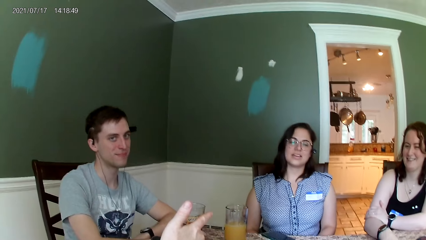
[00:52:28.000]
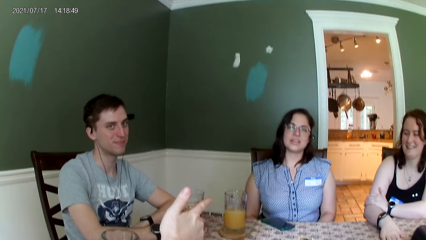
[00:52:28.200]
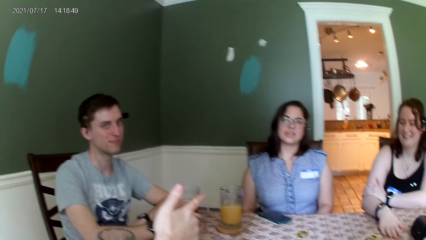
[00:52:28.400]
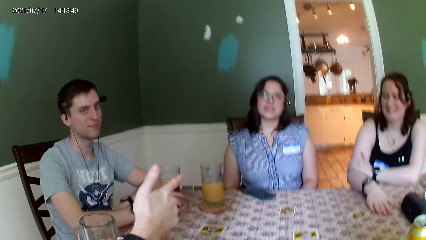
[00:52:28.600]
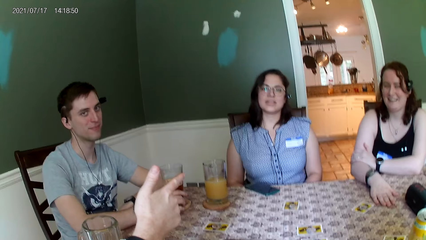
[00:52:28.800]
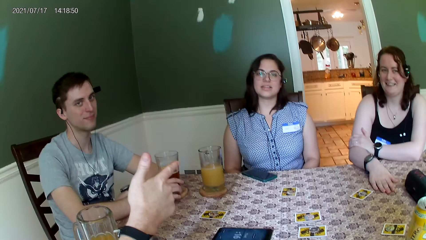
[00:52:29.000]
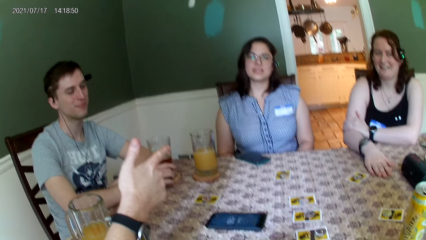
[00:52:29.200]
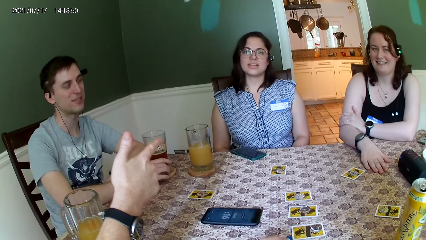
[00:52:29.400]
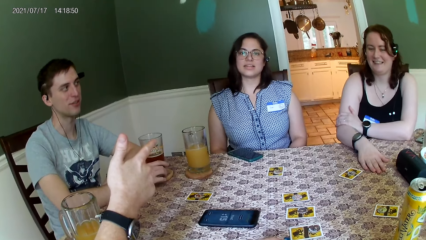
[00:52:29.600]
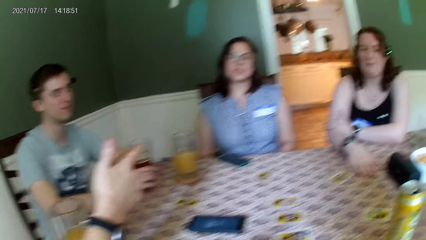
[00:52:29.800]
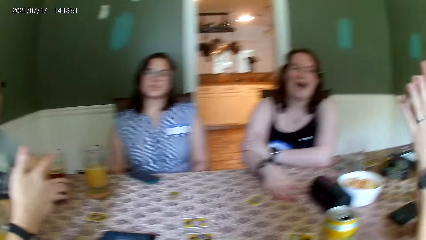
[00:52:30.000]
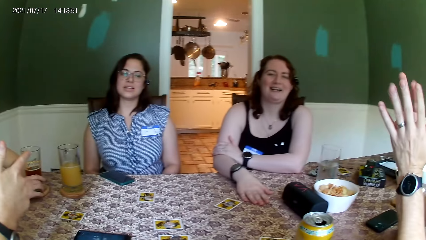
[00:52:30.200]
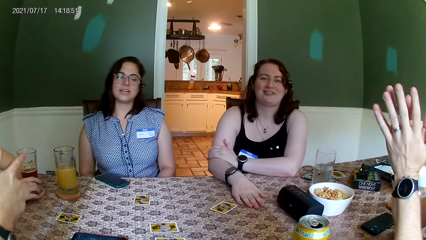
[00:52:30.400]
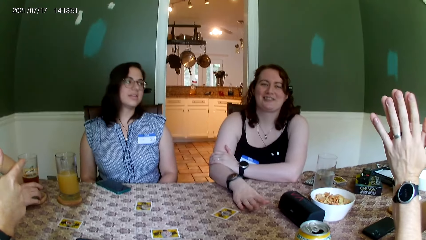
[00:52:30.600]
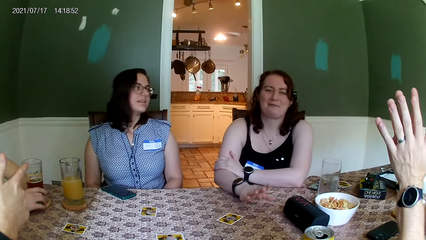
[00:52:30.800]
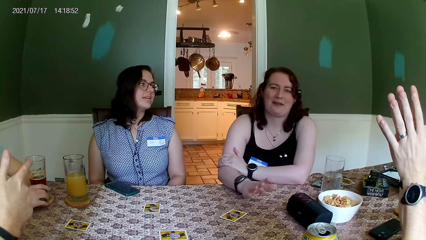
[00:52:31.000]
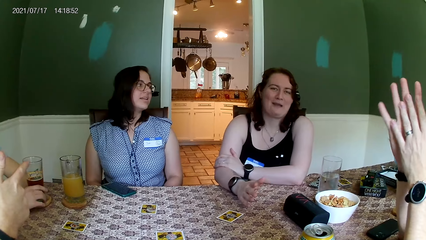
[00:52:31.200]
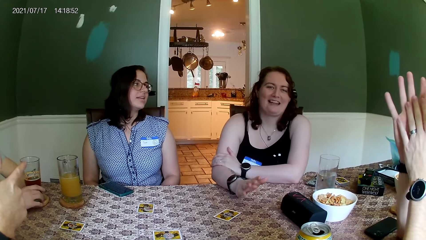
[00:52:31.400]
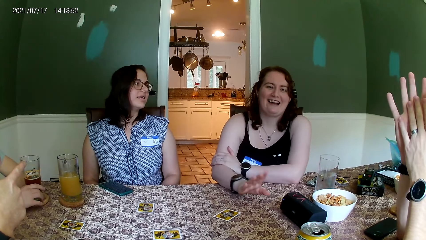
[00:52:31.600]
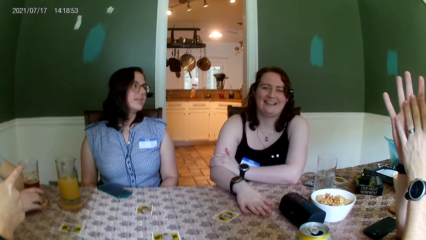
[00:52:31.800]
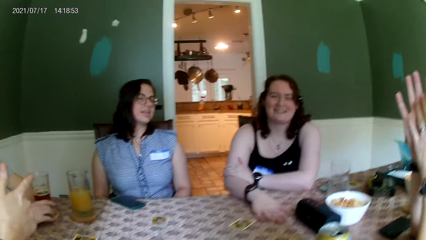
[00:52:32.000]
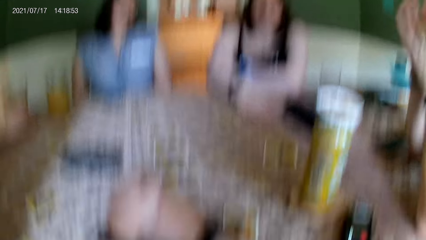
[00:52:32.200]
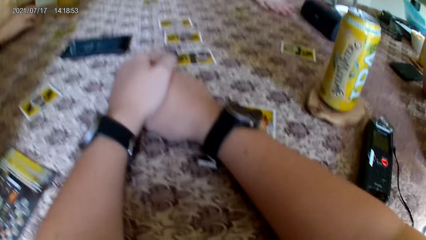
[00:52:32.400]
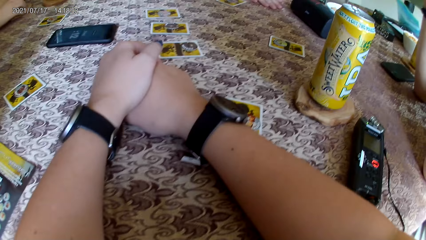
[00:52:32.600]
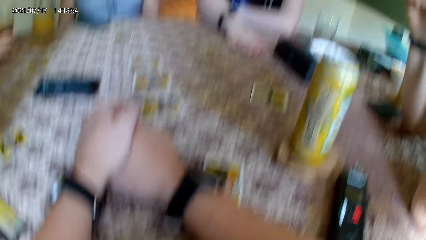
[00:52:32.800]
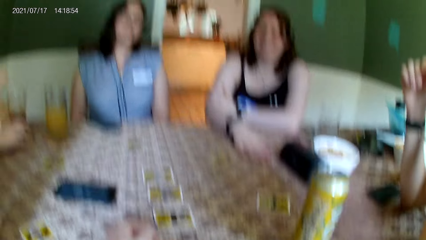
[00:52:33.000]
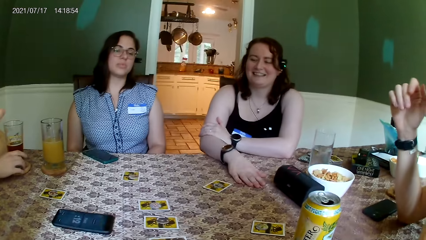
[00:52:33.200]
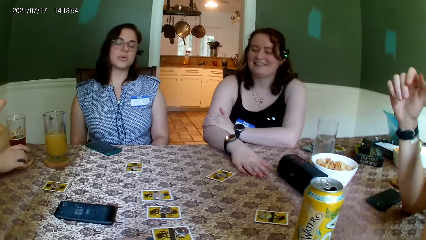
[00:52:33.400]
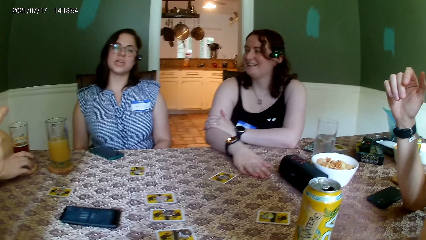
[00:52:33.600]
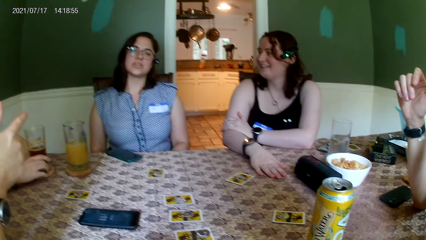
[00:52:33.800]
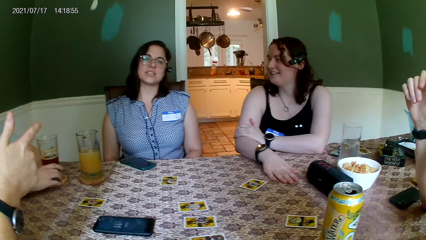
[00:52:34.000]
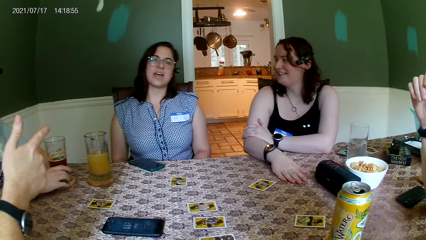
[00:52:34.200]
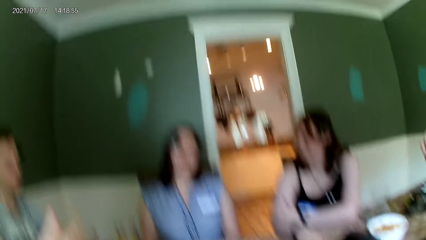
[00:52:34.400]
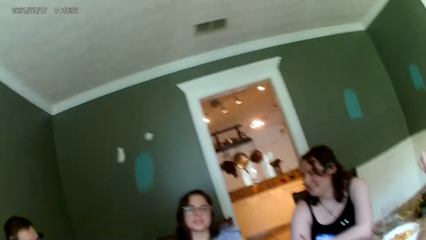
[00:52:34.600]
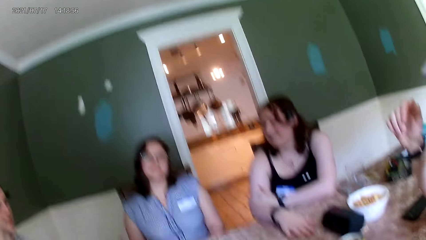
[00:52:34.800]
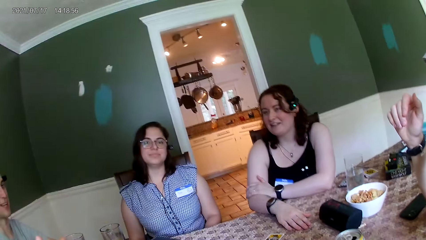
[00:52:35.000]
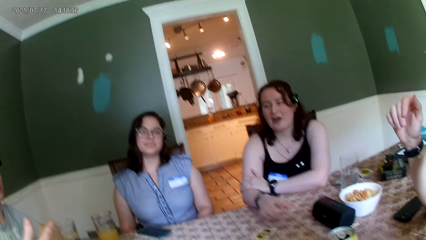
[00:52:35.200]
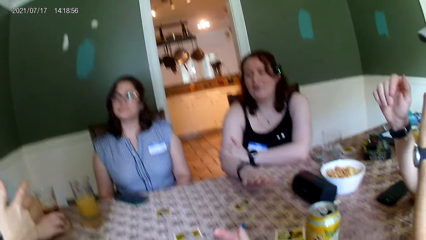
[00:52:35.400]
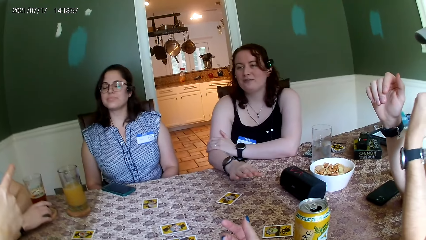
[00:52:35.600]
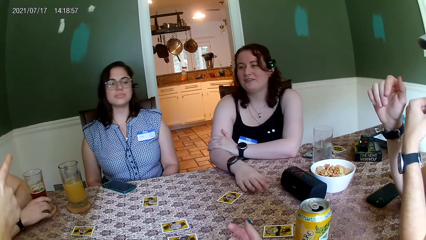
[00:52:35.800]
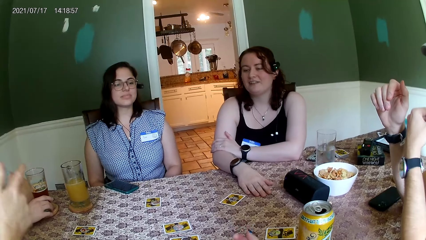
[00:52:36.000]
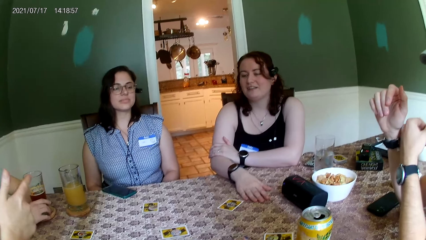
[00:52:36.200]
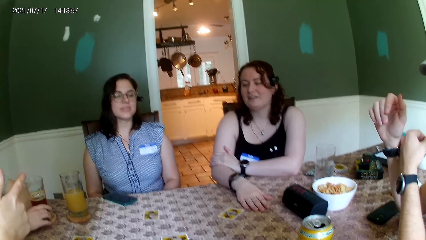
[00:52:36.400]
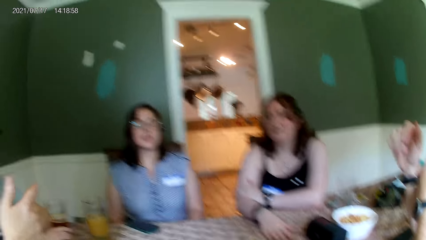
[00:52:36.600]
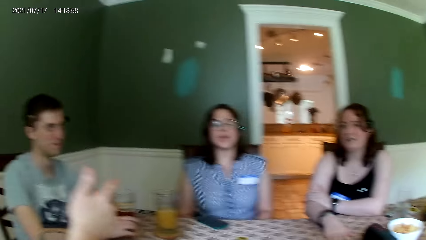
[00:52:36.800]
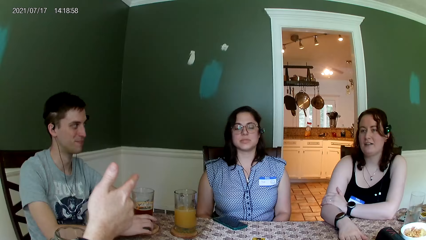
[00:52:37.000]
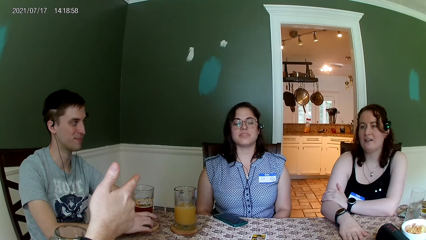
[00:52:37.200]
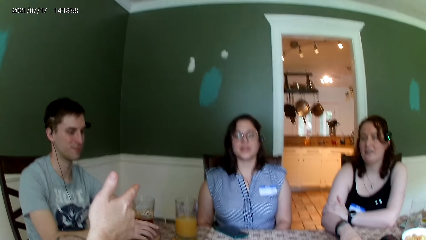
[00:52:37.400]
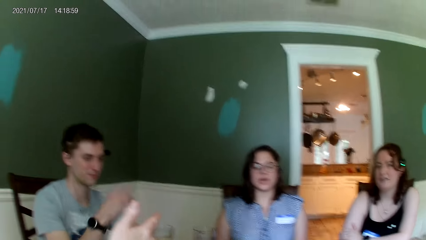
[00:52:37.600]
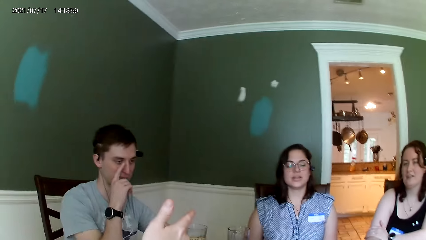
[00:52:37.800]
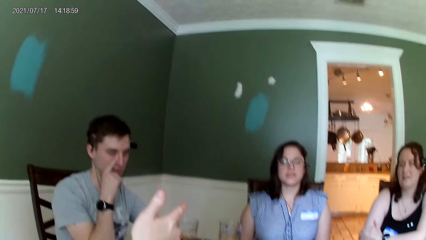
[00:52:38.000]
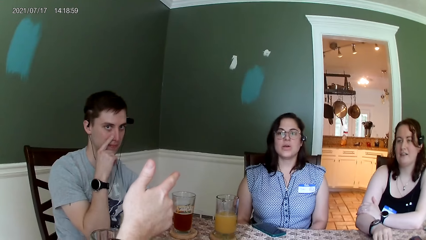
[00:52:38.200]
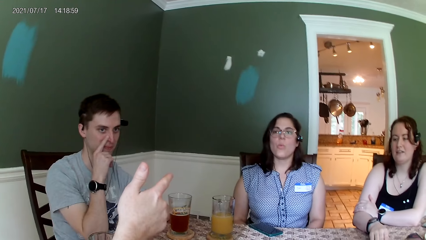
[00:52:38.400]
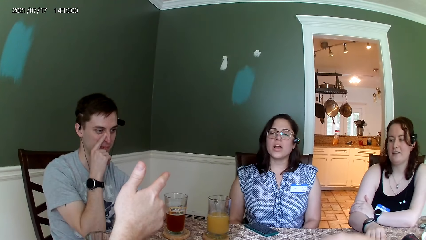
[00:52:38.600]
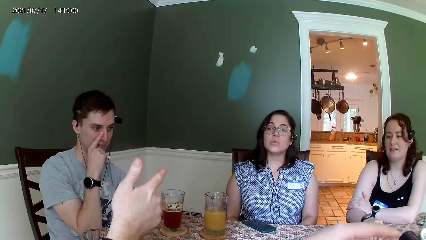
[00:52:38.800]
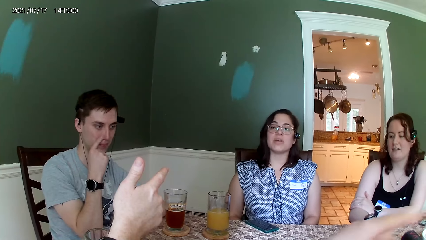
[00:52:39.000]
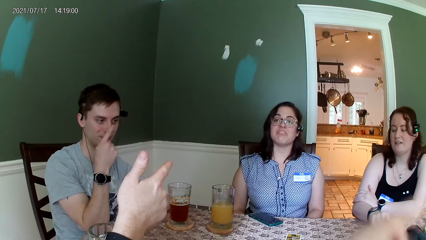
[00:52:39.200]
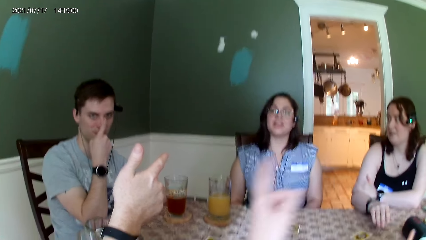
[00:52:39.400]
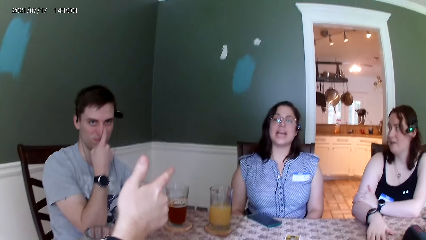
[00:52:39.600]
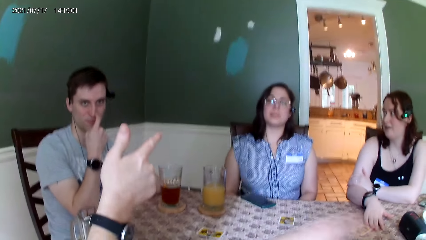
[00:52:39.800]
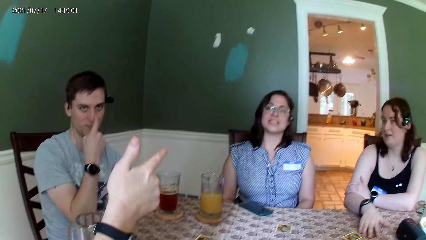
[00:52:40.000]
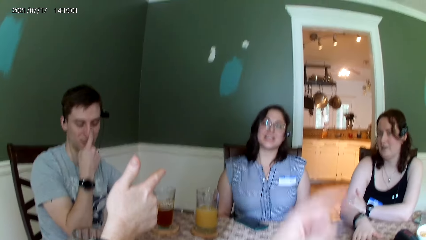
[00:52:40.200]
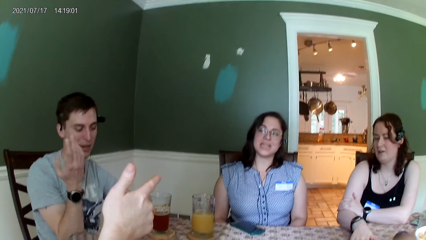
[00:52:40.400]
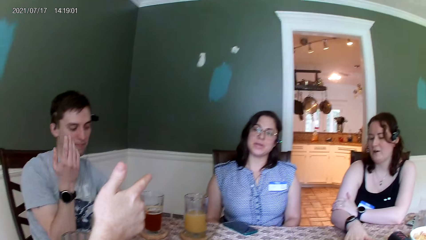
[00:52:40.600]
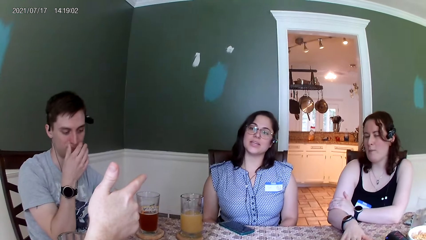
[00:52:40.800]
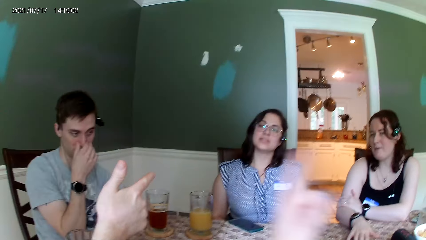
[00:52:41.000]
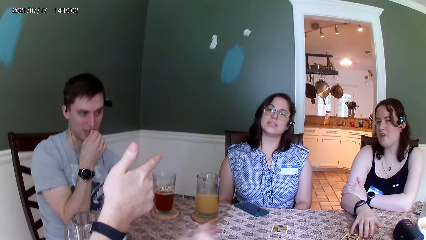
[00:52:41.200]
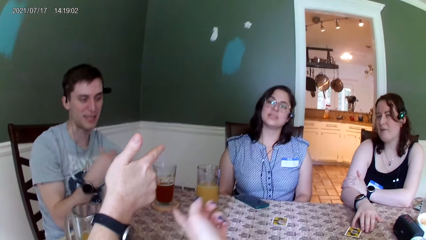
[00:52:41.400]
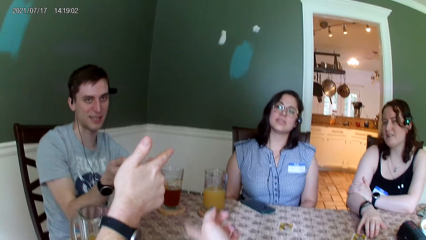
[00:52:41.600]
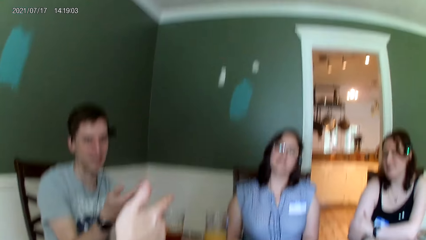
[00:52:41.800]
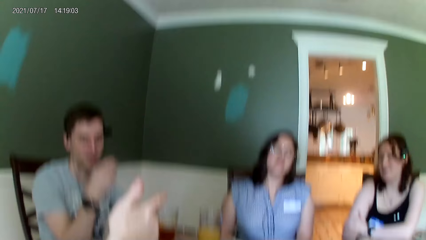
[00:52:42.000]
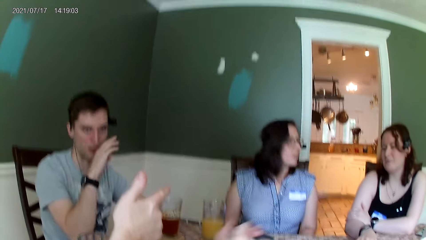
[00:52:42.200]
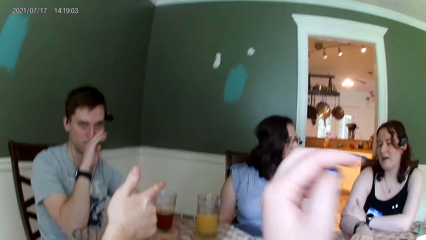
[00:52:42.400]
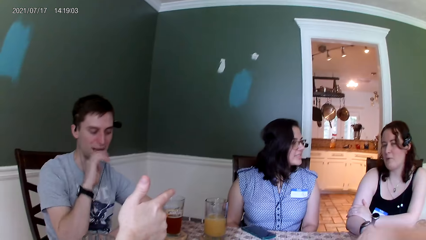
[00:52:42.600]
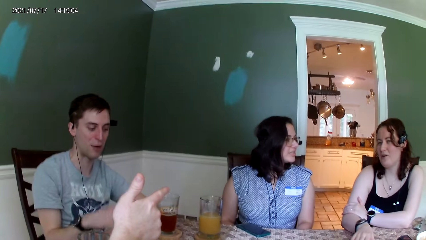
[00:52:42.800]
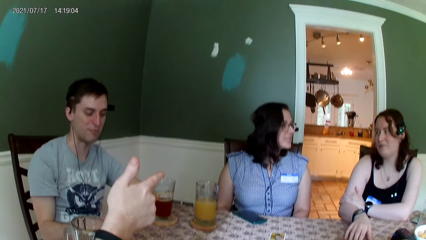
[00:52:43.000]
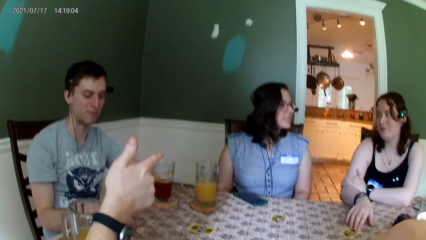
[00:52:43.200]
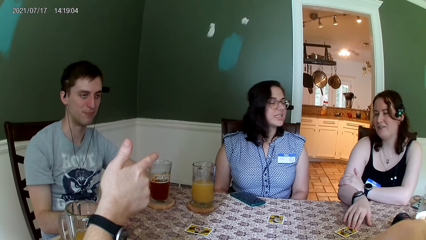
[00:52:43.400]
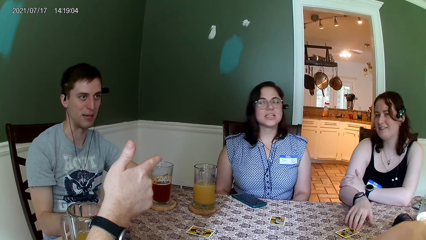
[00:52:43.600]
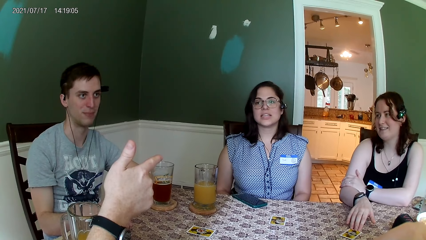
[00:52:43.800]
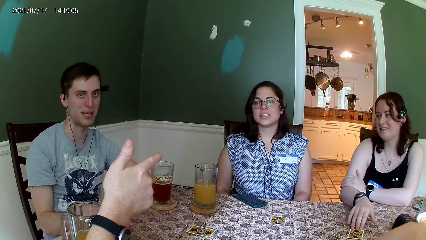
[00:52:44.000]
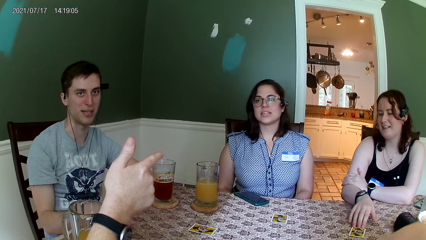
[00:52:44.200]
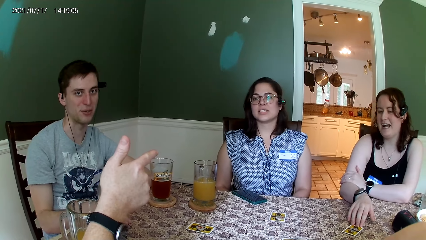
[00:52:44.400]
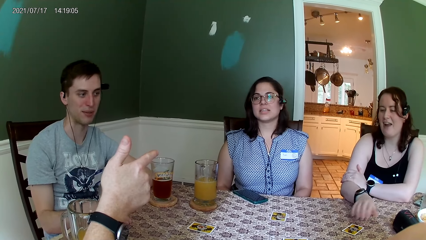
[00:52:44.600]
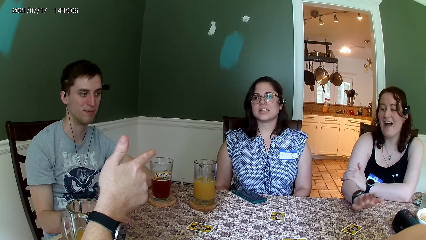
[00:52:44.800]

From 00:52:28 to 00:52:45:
A woman interacts with the camera wearer. Another woman speaks to the camera wearer. A man speaks to the group of people at the table. The camera wearer interacts with the man. The second woman interacts with another man and a third woman.
